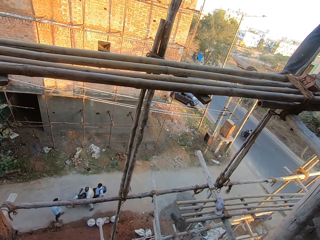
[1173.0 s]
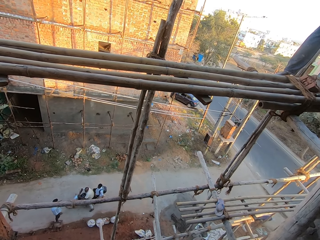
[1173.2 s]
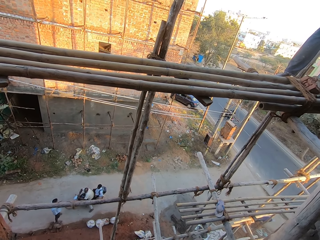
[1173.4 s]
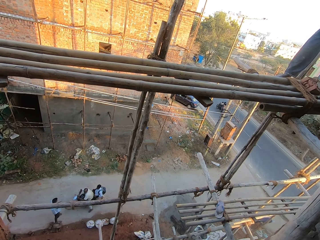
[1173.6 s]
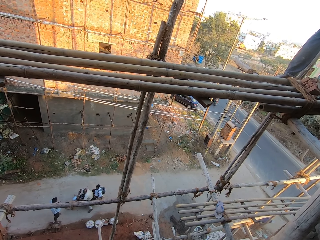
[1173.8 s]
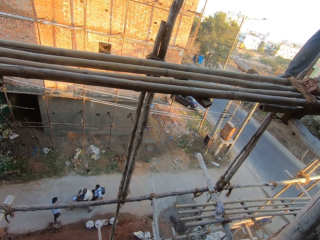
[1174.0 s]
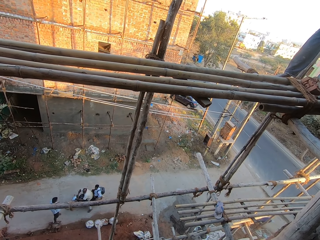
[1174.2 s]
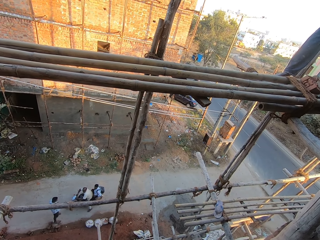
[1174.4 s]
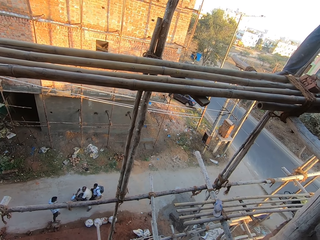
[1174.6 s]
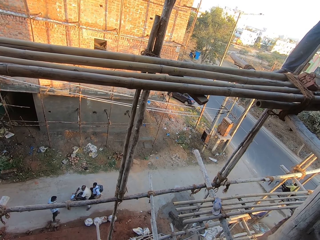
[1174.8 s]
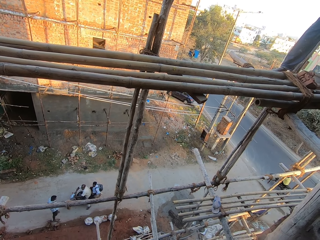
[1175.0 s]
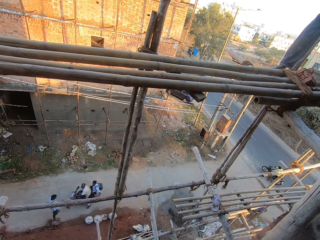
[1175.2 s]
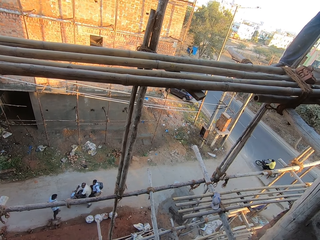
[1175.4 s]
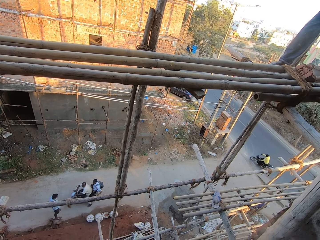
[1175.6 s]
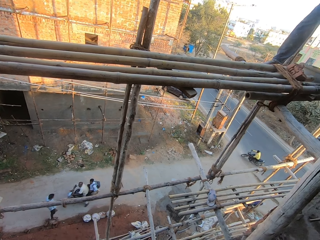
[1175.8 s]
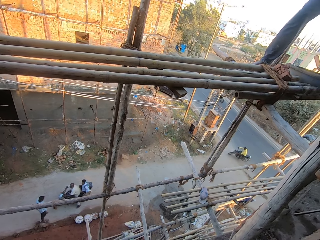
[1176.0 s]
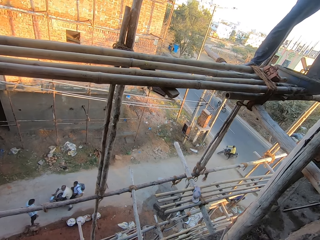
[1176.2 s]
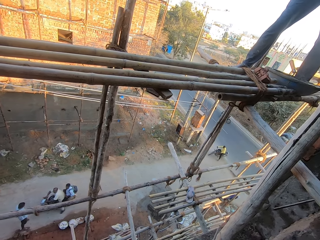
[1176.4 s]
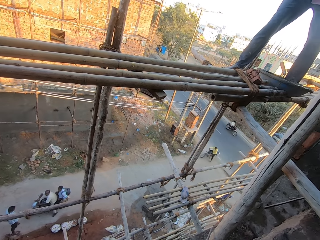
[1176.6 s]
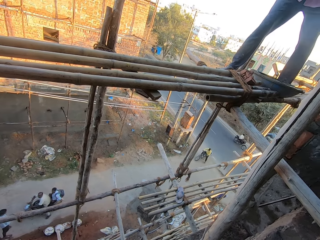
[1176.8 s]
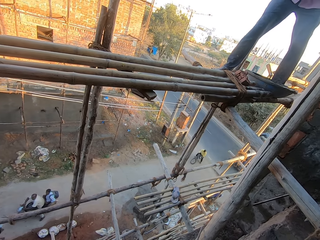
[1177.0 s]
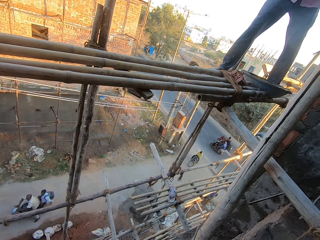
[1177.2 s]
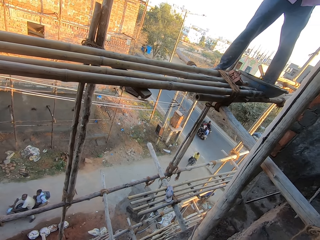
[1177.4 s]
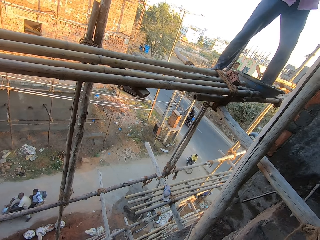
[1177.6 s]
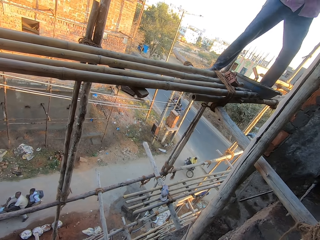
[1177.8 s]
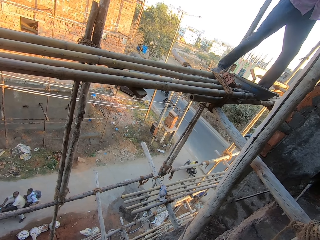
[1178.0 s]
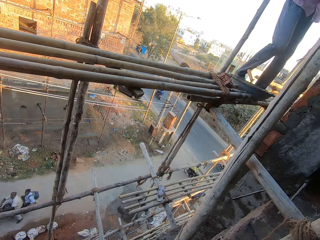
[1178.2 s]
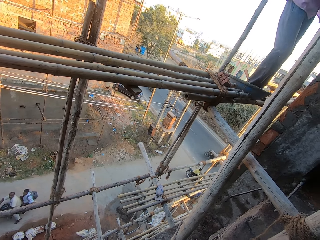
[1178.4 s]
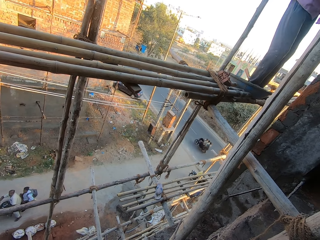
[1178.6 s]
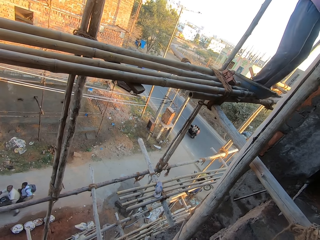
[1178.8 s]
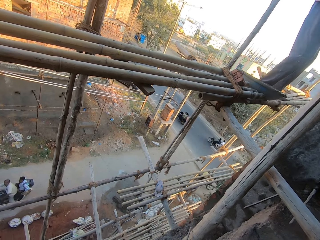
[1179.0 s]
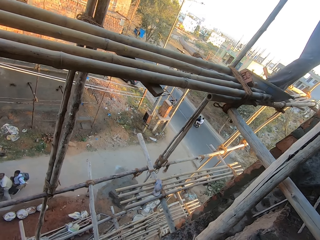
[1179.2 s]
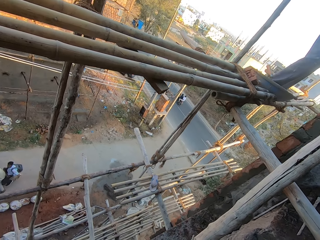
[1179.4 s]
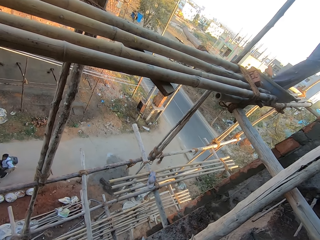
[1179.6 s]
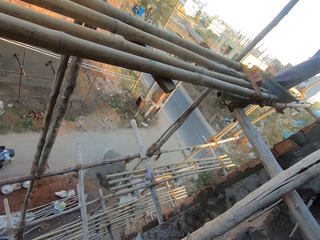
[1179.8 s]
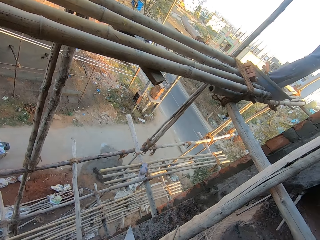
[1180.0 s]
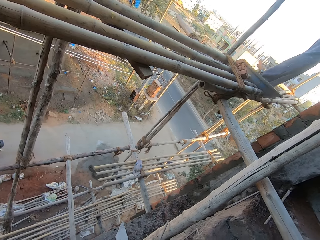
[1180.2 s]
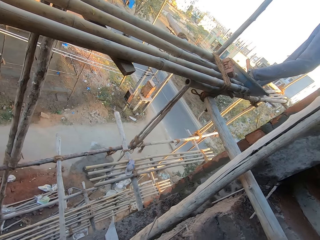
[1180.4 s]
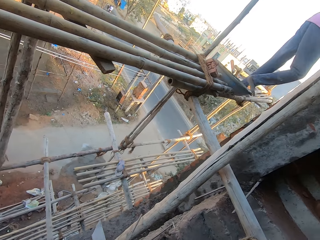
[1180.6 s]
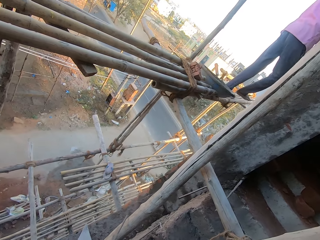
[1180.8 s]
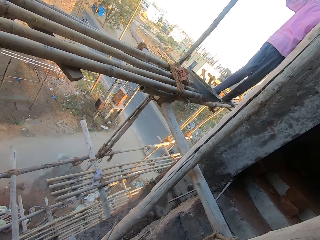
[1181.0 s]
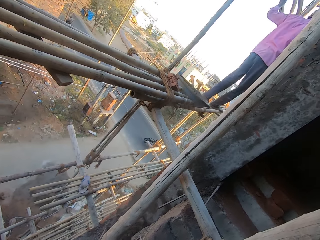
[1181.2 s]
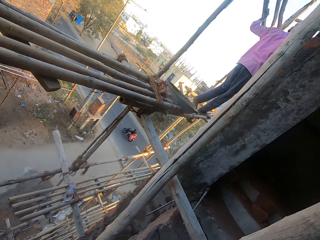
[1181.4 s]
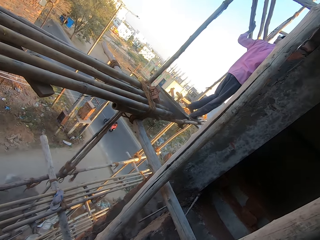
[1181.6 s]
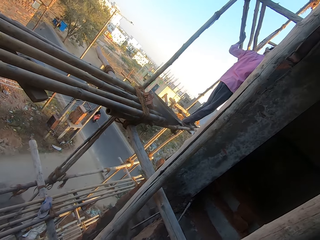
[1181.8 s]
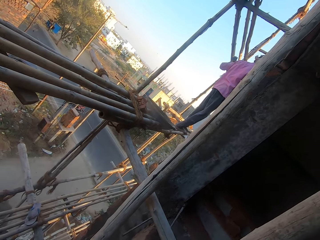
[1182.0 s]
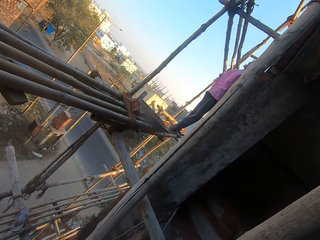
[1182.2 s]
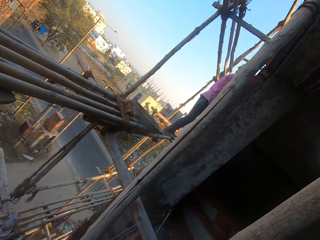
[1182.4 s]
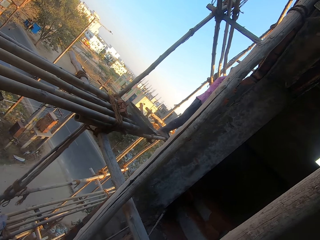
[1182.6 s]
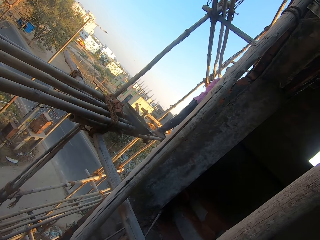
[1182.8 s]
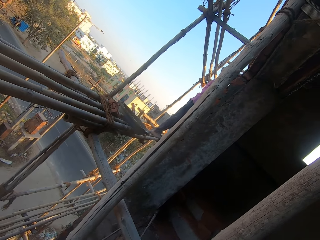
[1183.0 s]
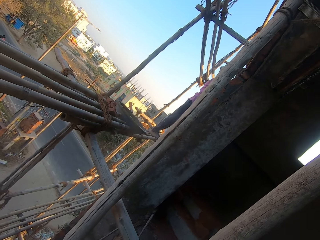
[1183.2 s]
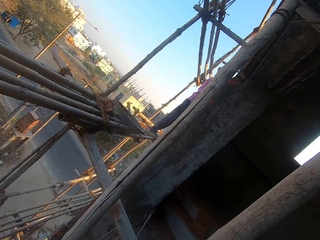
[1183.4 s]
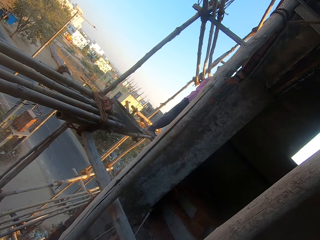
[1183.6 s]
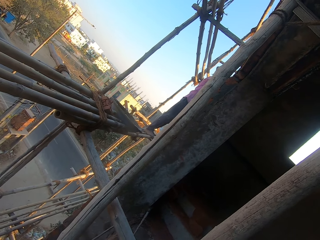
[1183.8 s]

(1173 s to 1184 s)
The camera wearer looks around the construction site.

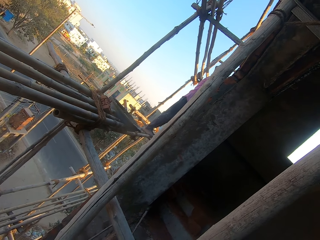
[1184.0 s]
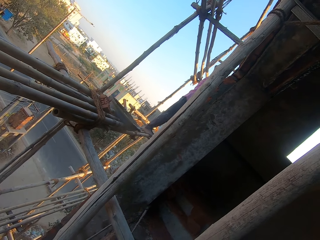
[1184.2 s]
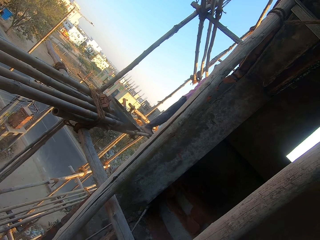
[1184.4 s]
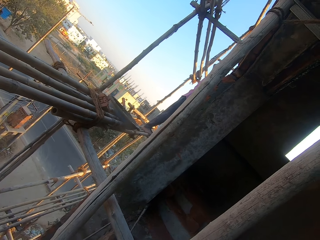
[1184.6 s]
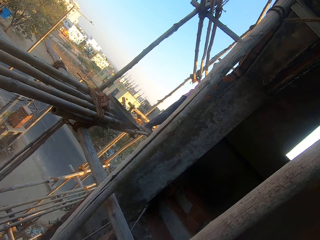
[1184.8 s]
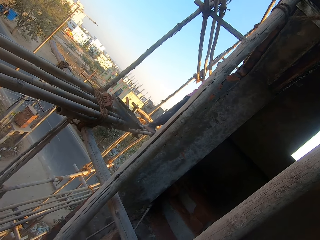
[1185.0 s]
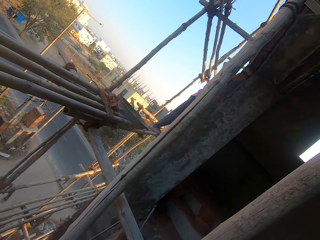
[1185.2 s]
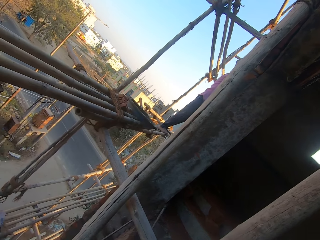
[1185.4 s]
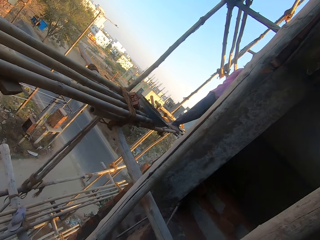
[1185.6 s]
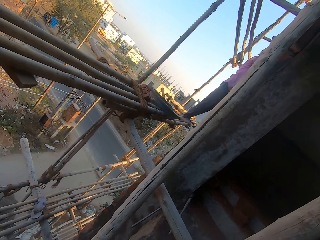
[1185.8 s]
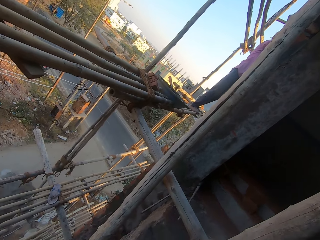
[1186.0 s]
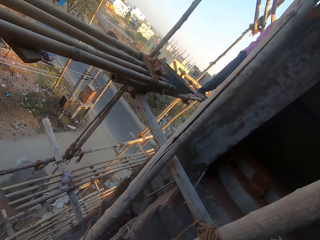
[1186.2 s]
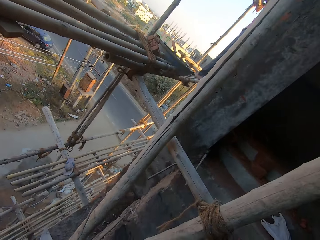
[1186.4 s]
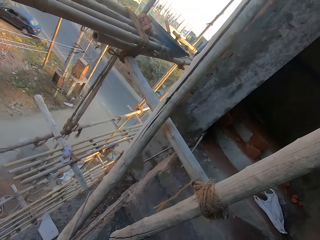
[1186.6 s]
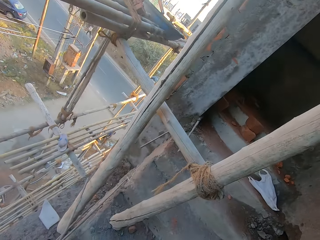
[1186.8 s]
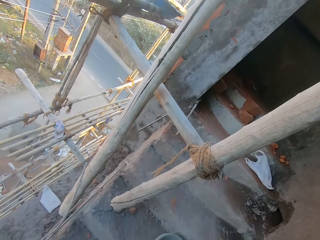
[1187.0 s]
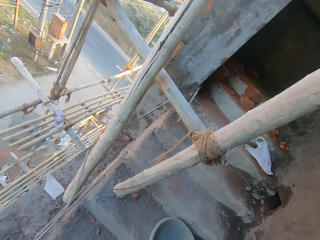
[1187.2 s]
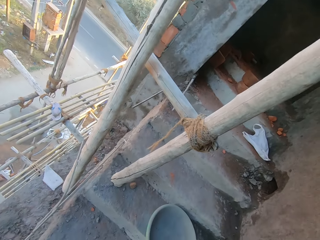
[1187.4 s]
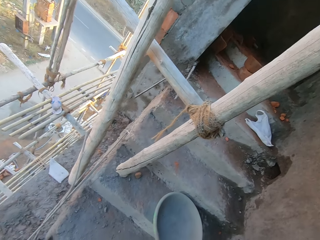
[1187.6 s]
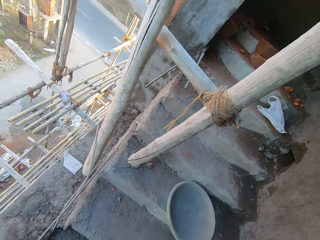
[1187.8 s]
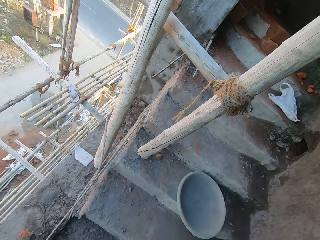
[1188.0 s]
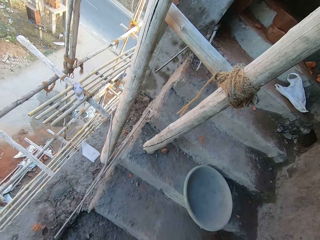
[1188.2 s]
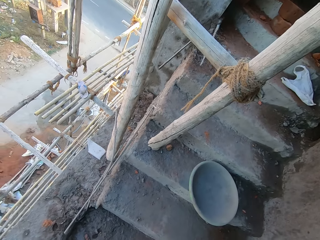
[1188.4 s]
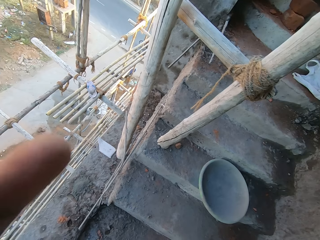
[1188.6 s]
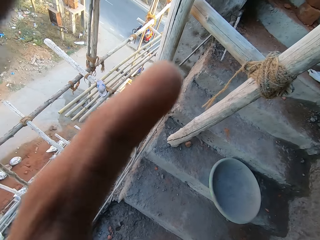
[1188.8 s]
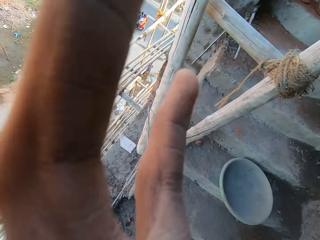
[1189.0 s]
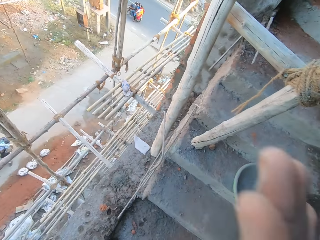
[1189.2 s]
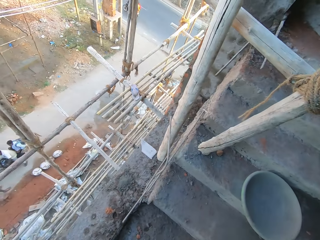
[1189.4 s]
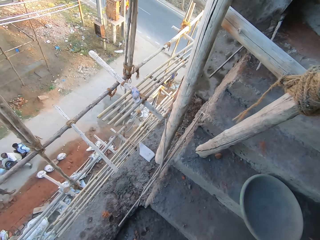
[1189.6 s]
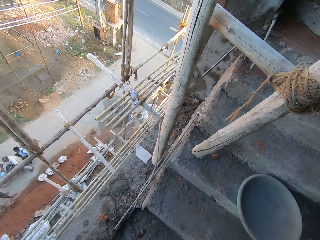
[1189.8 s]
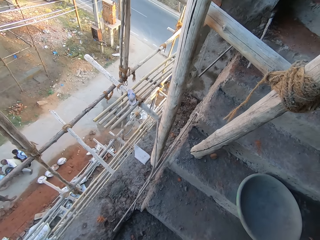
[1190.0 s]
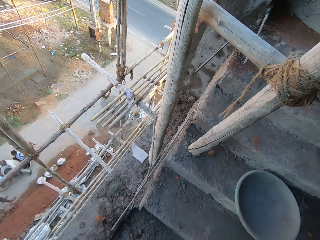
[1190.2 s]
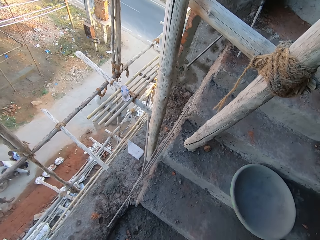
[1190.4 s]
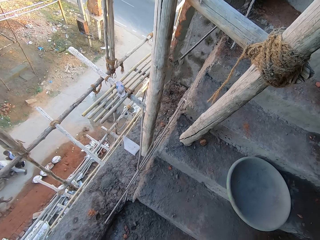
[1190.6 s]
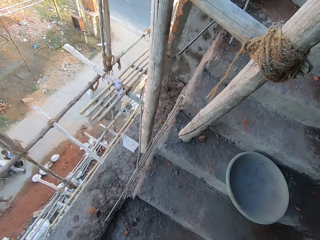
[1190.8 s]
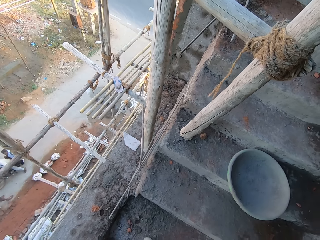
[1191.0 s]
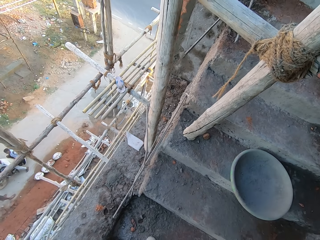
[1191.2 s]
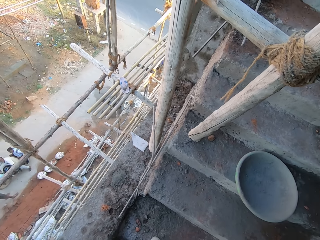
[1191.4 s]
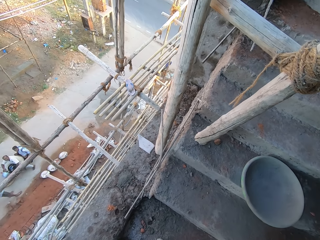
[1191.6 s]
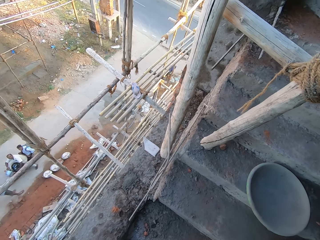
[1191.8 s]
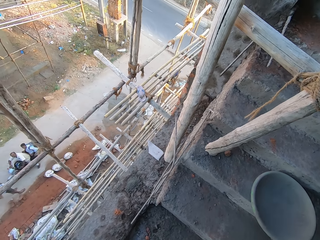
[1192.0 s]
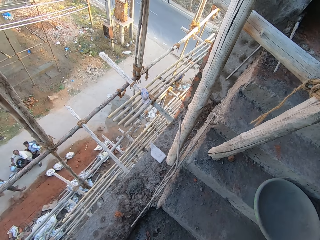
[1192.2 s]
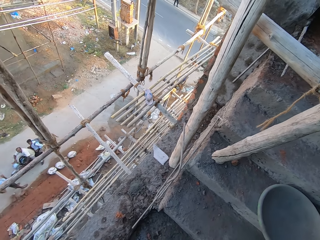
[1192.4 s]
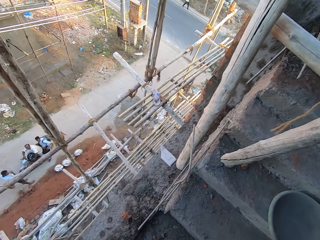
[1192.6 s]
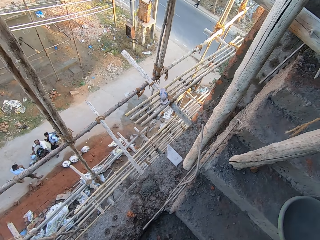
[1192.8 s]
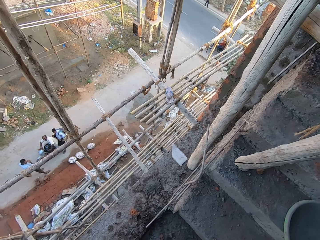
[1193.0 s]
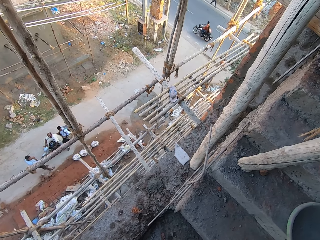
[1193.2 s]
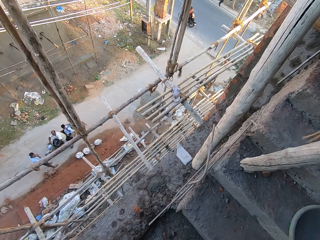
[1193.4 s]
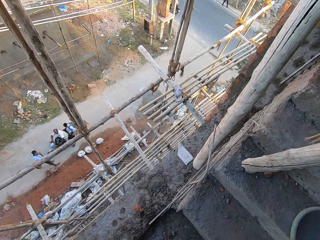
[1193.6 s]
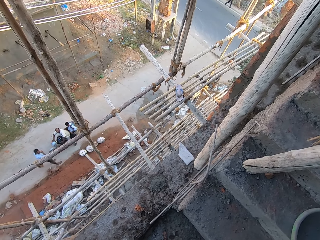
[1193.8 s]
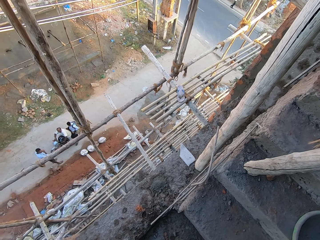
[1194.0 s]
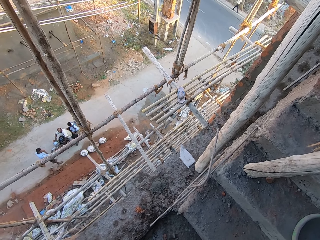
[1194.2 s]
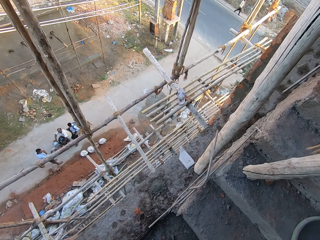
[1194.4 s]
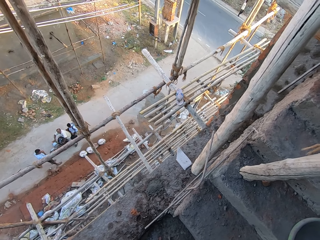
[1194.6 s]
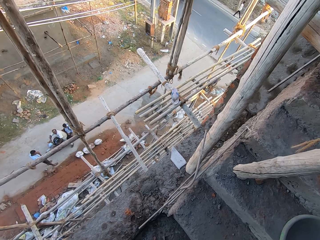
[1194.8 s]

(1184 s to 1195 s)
The camera wearer adjusts the camera.
